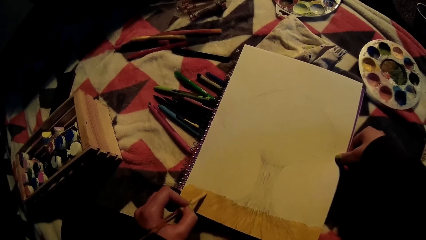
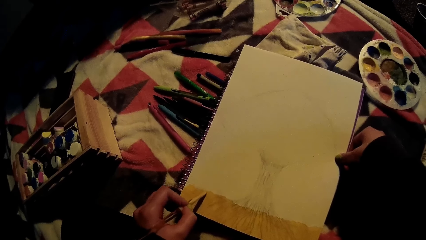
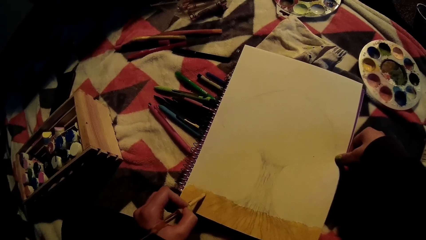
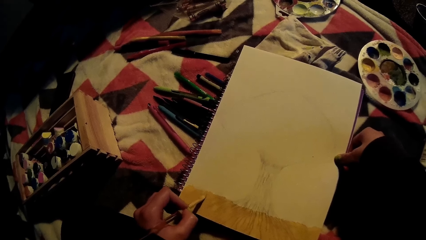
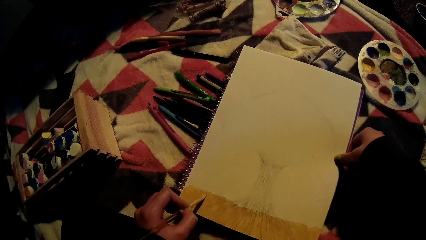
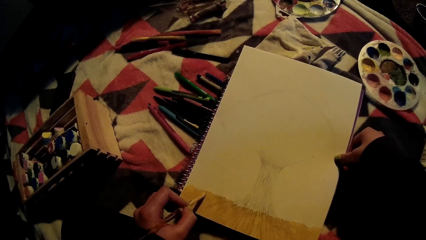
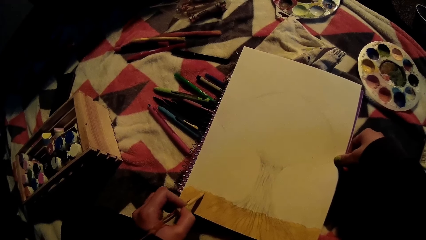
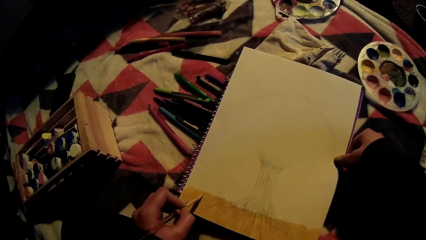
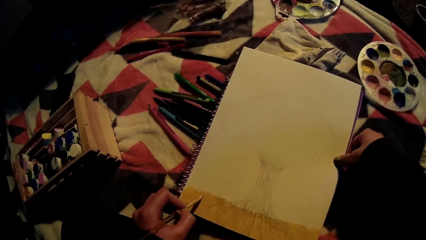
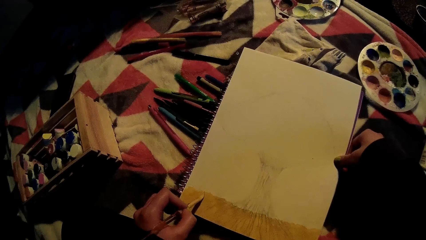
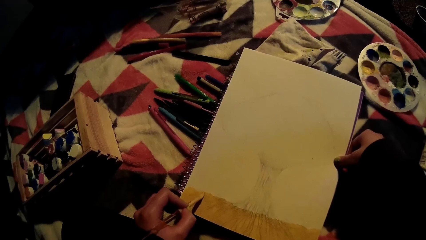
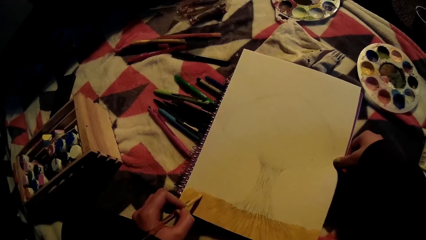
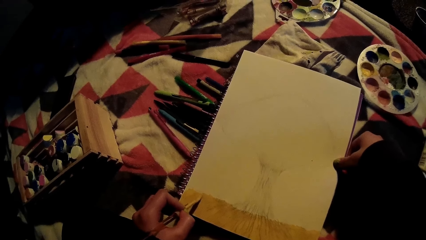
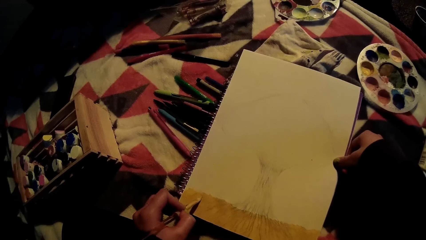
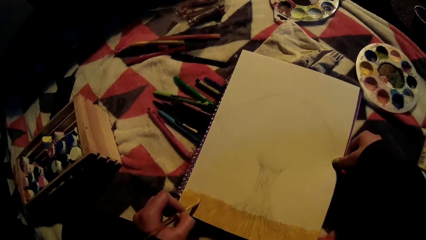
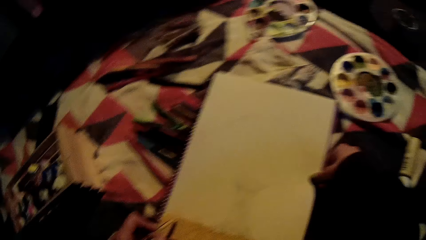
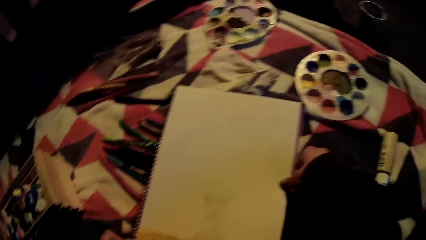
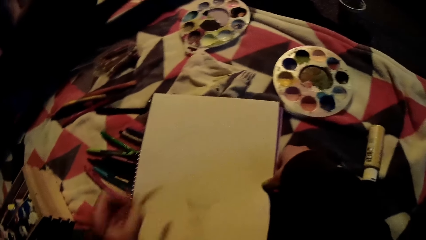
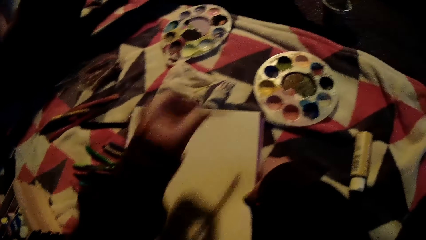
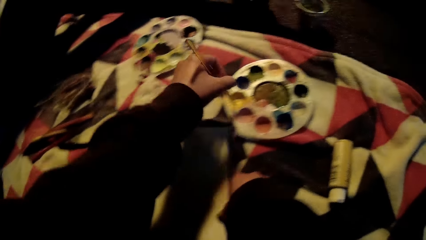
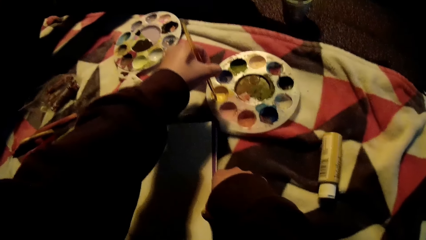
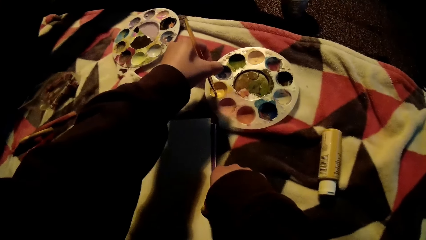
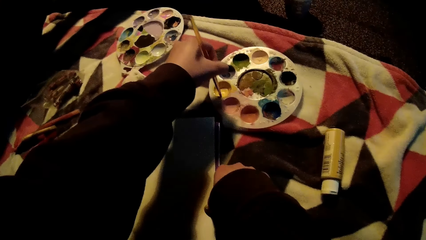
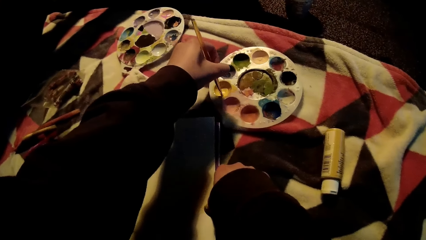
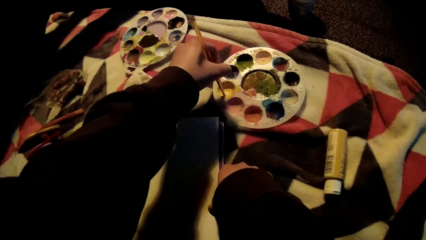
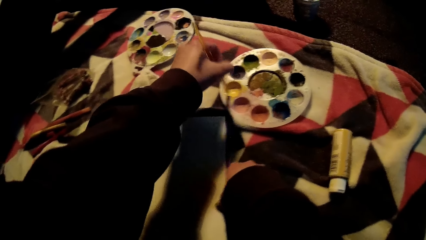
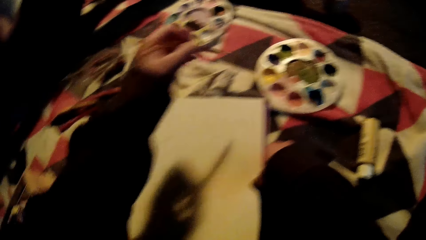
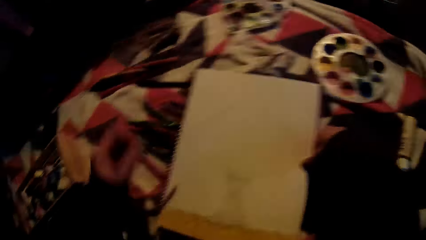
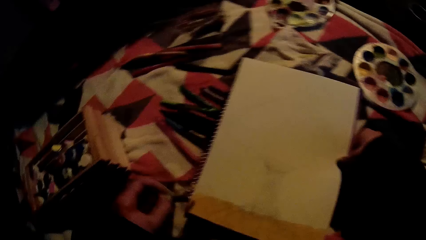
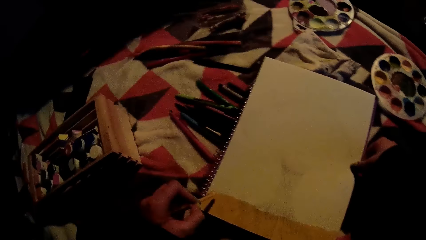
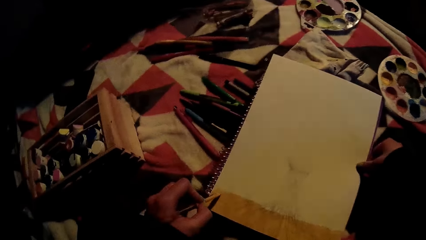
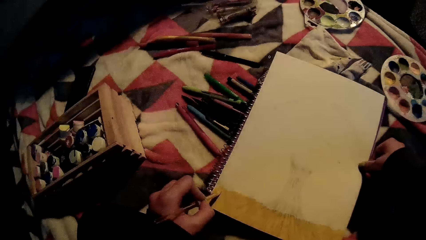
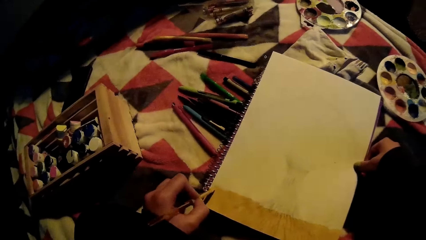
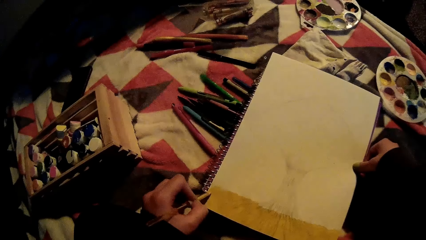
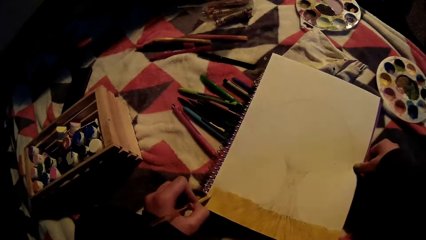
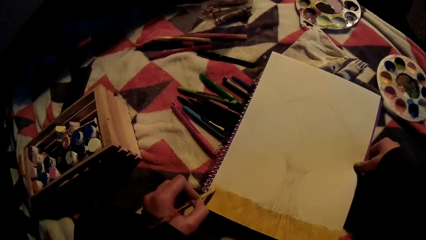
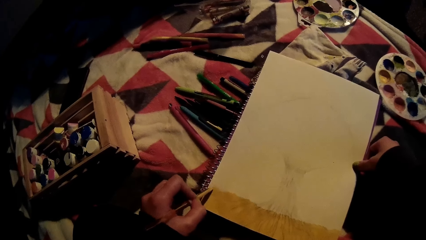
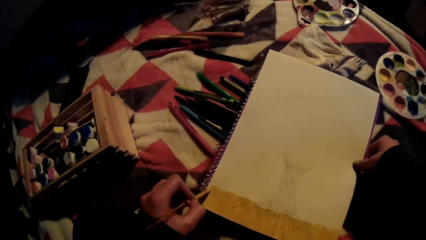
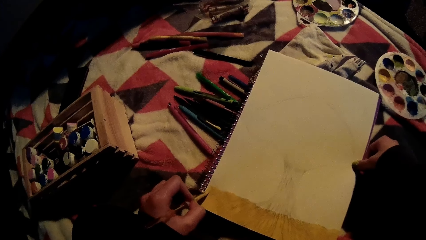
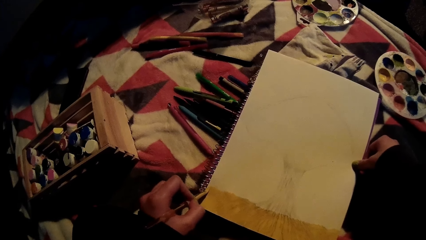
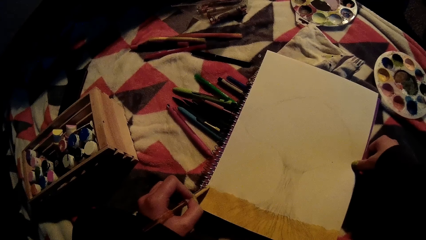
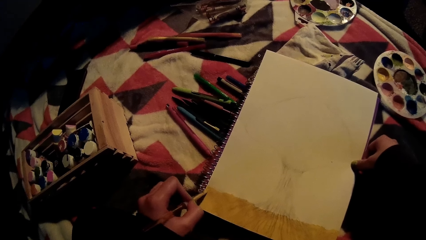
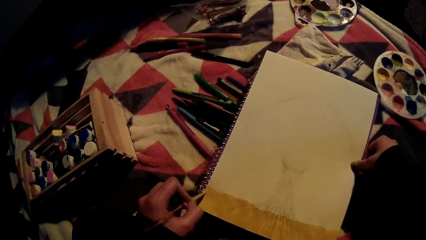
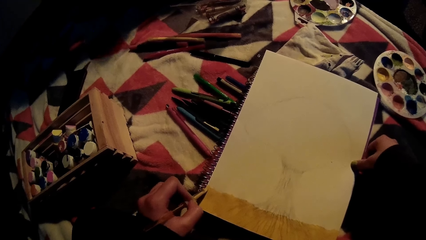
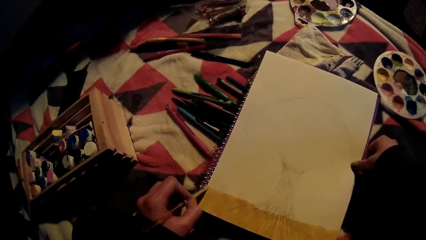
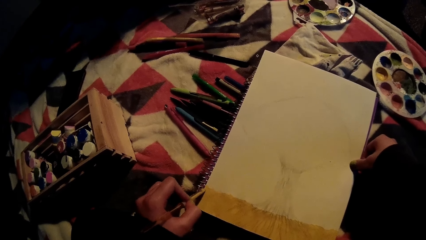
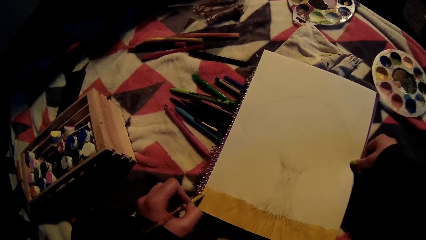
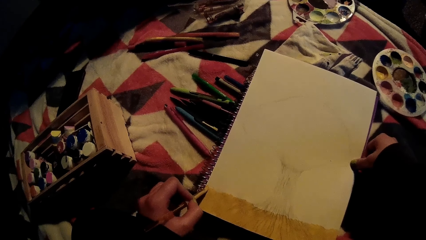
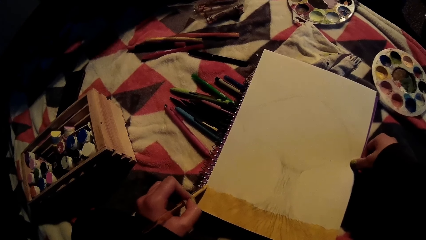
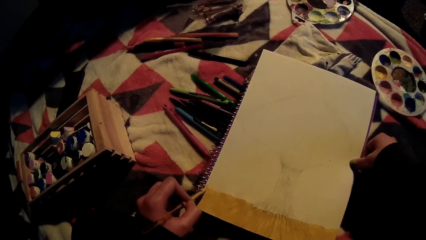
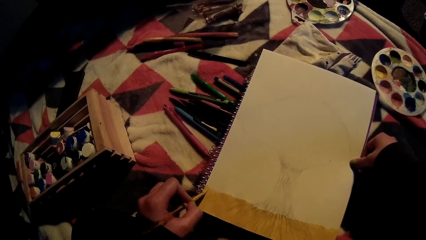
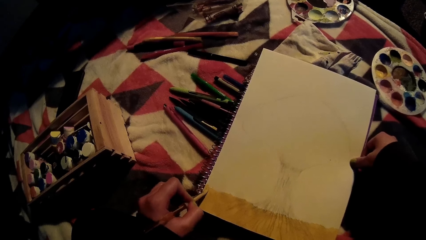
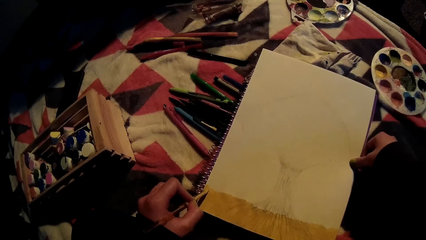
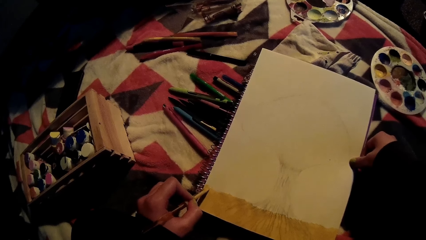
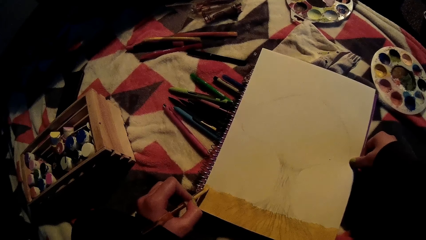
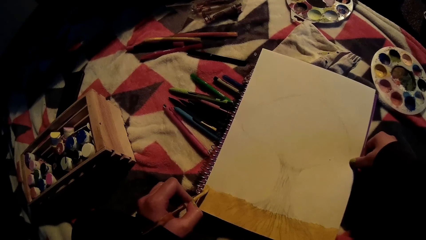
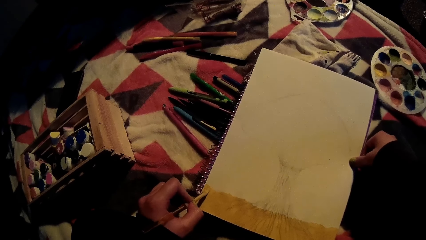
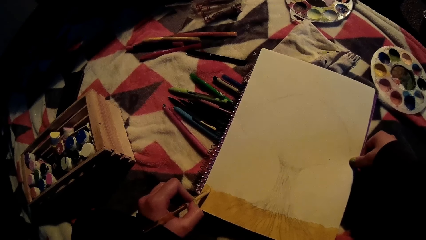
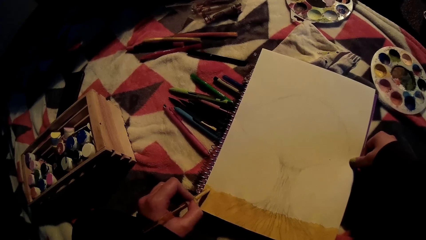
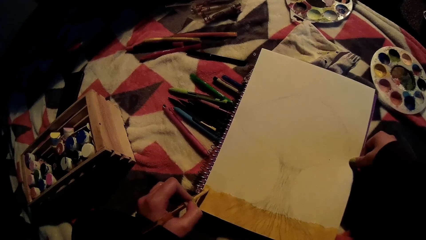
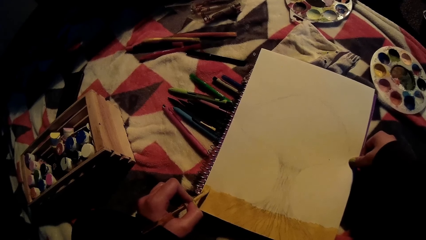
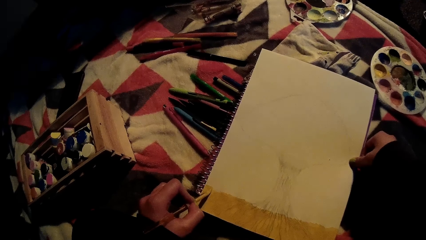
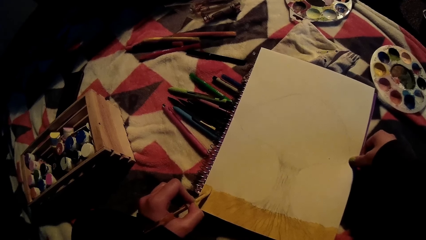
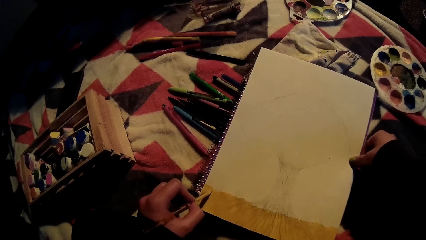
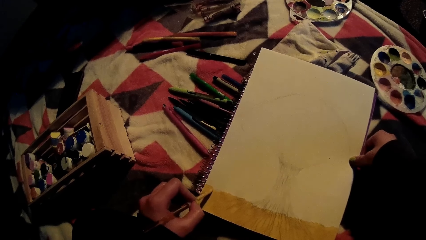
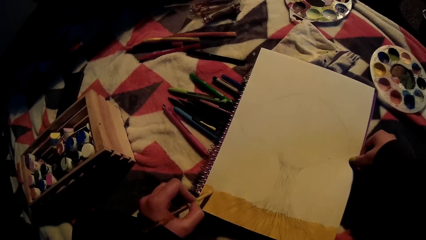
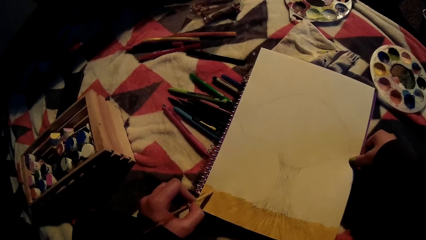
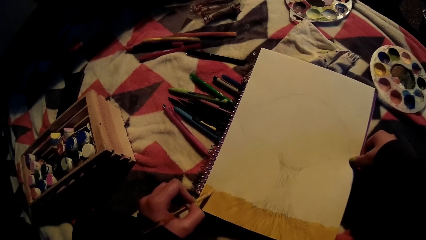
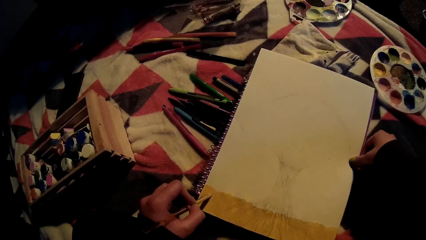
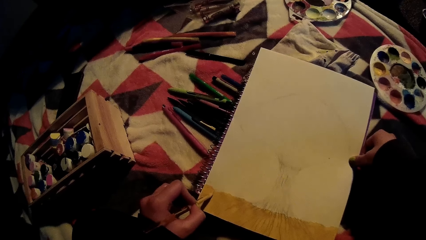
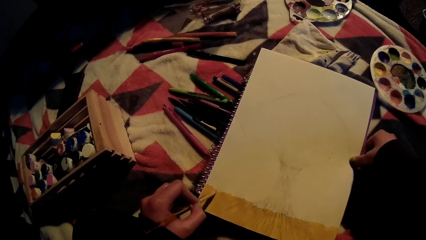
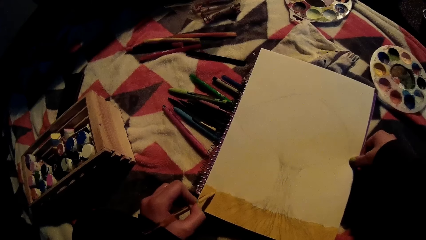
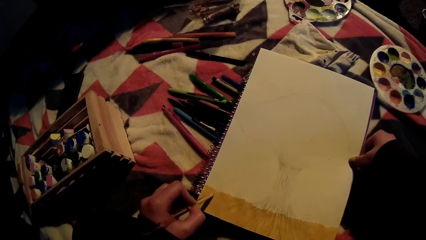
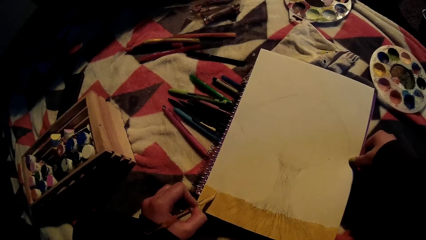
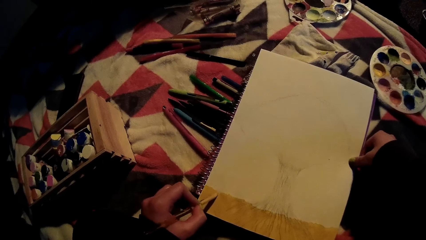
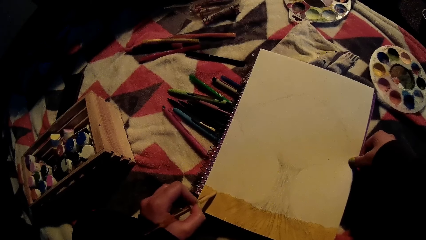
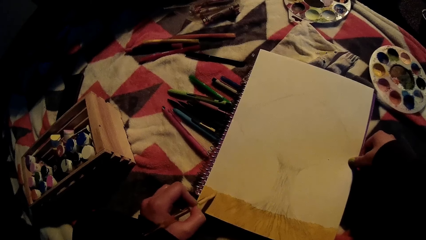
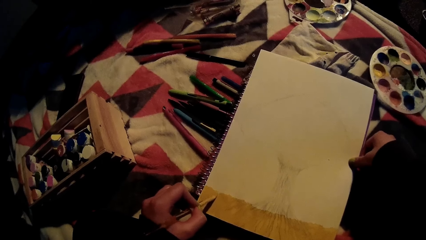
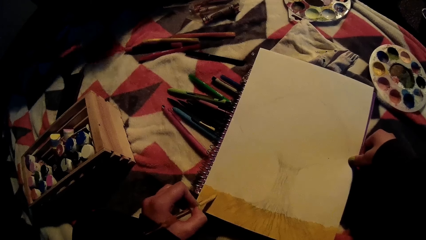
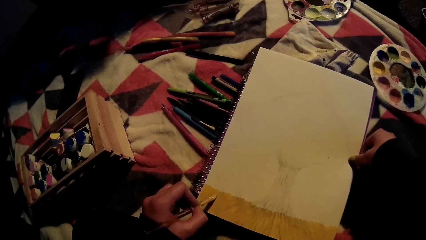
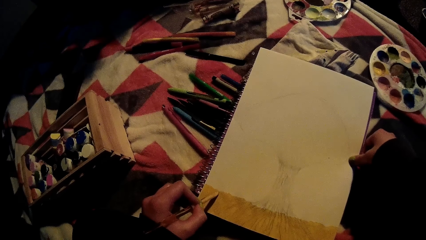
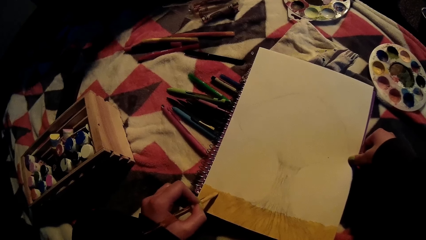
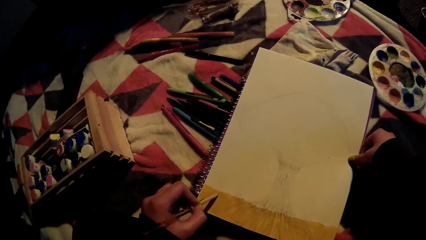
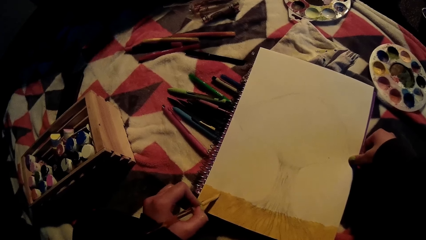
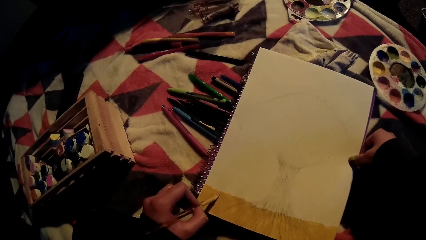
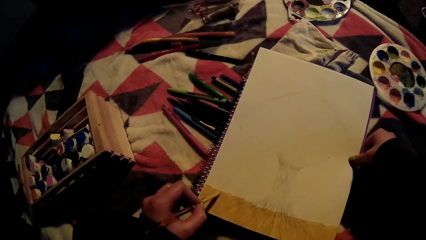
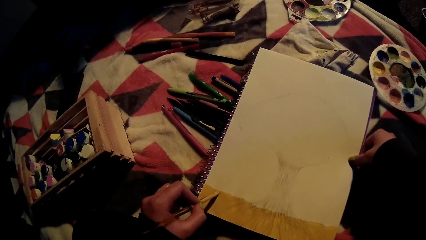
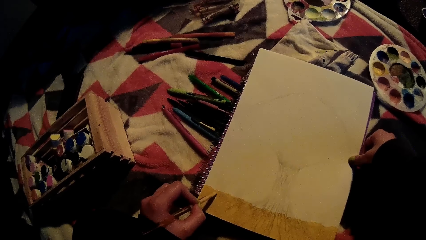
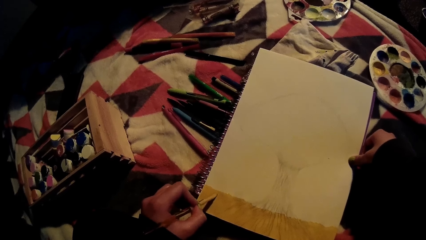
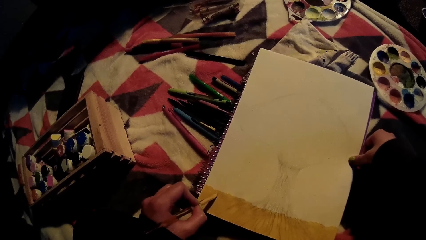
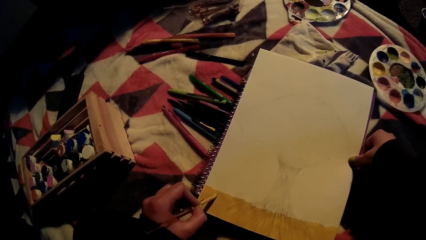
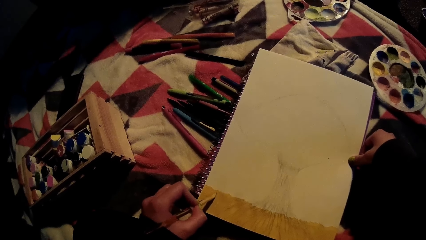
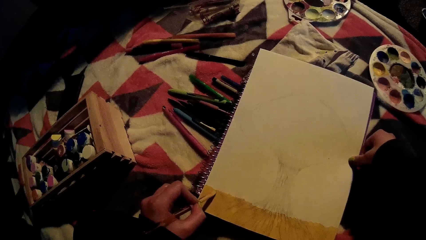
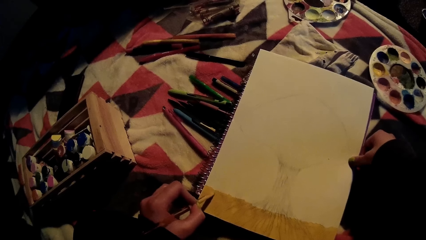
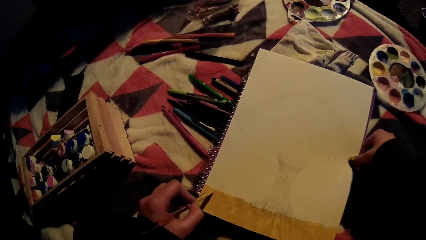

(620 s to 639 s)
The camera wearer takes the yellow paint from the palette on the floor with the paintbrush in her left hand. She paints the picture on the drawing book with the paintbrush in her left hand.
